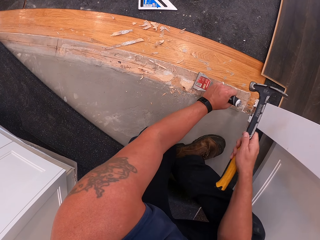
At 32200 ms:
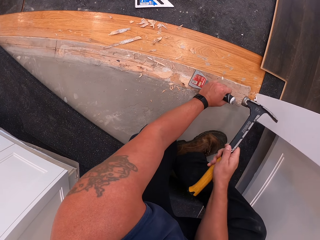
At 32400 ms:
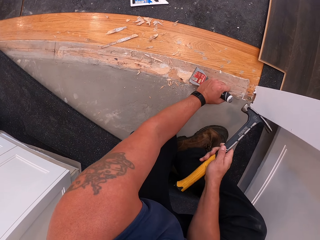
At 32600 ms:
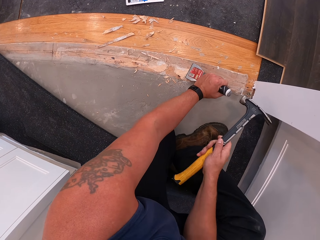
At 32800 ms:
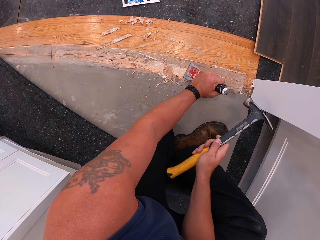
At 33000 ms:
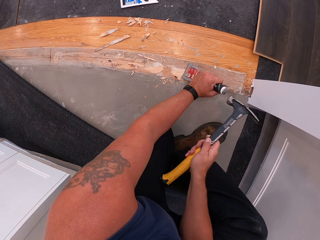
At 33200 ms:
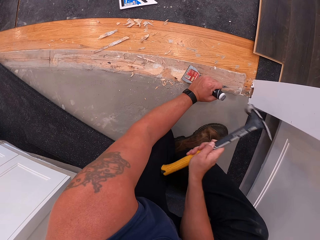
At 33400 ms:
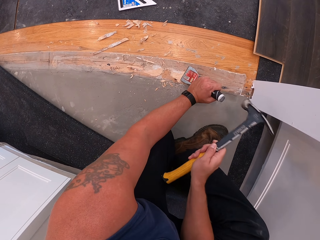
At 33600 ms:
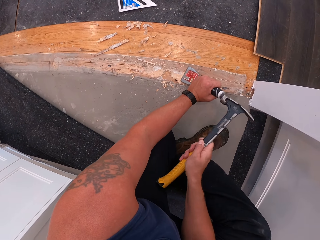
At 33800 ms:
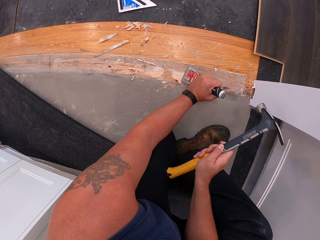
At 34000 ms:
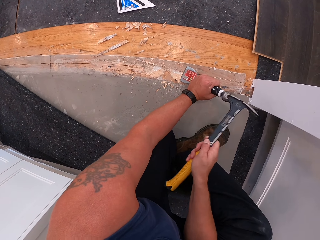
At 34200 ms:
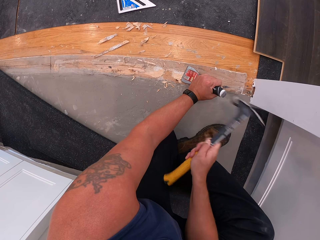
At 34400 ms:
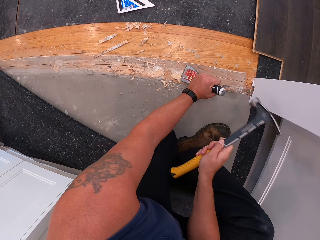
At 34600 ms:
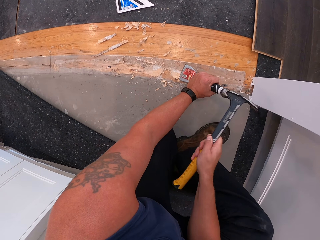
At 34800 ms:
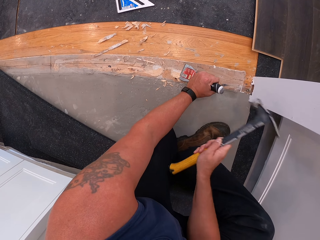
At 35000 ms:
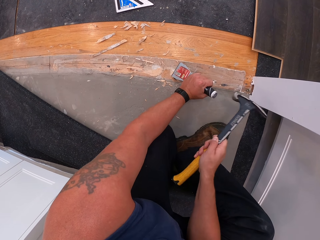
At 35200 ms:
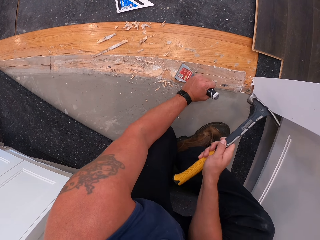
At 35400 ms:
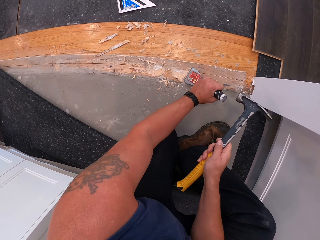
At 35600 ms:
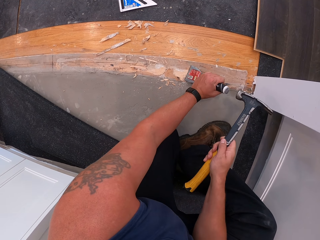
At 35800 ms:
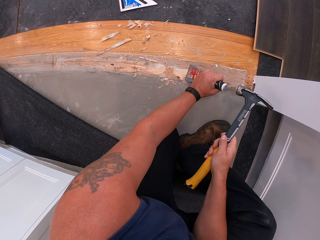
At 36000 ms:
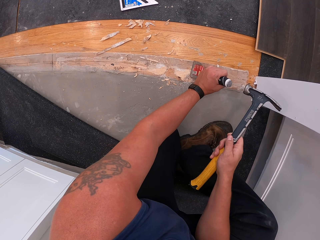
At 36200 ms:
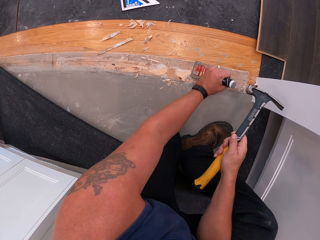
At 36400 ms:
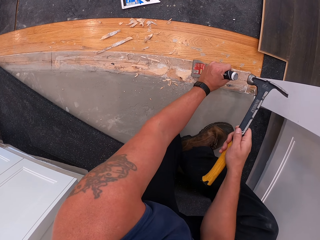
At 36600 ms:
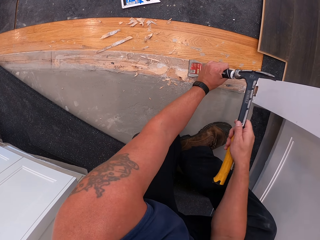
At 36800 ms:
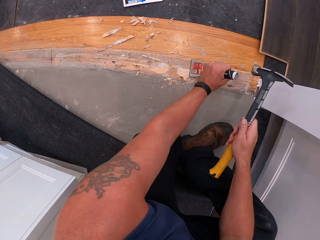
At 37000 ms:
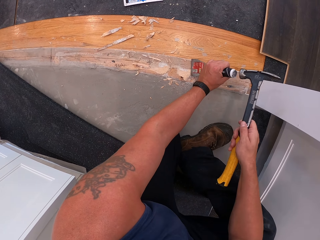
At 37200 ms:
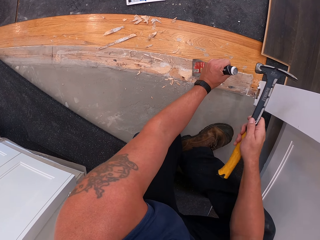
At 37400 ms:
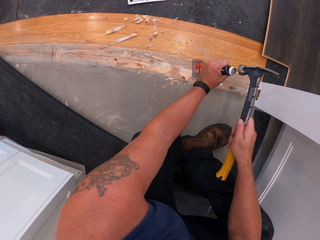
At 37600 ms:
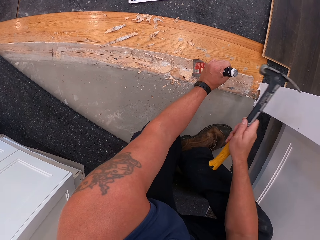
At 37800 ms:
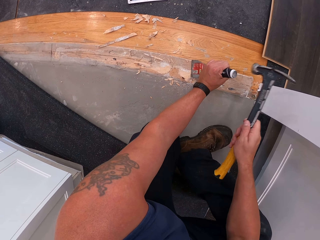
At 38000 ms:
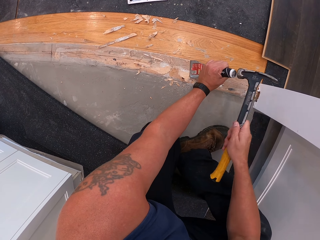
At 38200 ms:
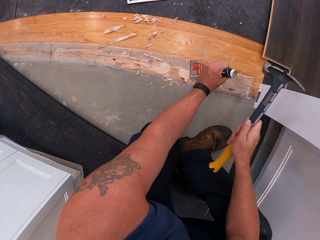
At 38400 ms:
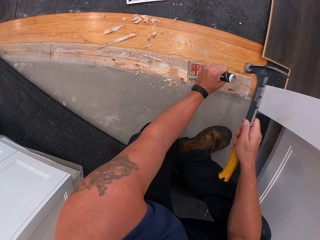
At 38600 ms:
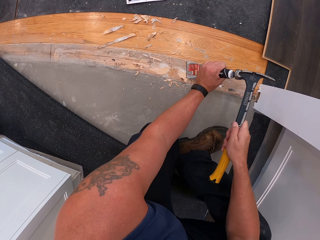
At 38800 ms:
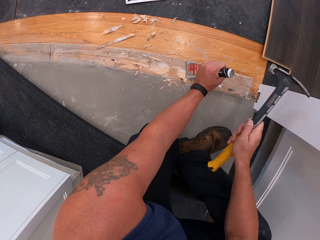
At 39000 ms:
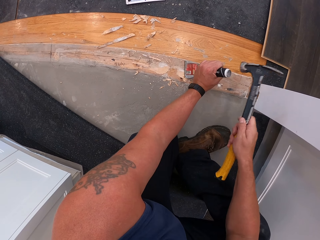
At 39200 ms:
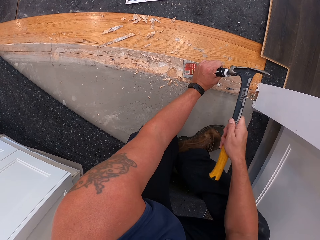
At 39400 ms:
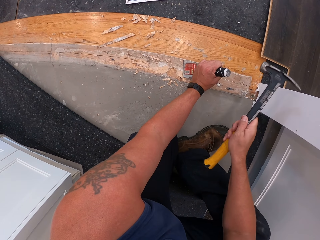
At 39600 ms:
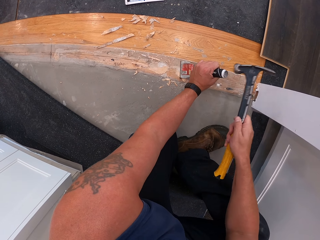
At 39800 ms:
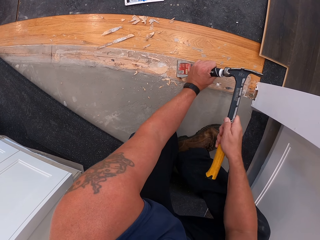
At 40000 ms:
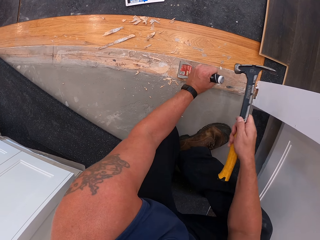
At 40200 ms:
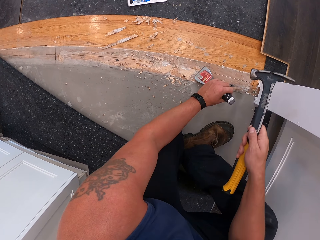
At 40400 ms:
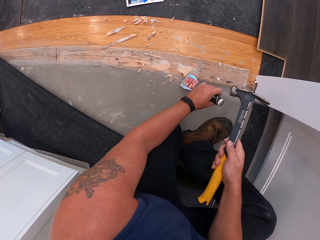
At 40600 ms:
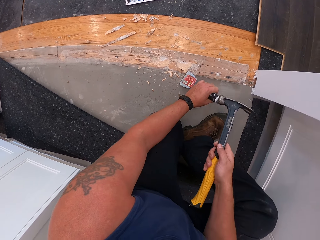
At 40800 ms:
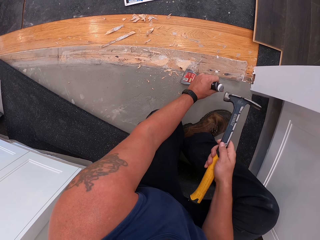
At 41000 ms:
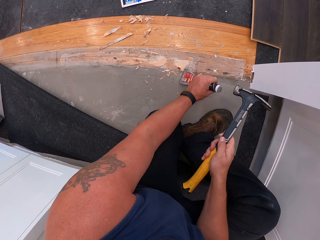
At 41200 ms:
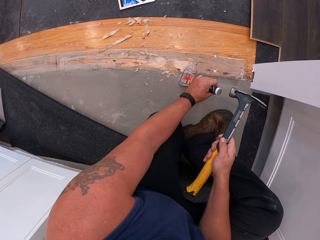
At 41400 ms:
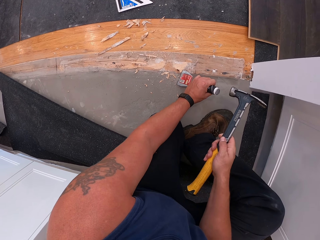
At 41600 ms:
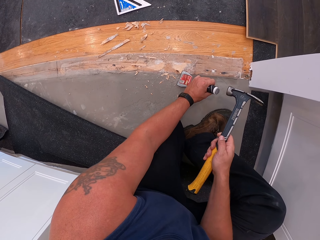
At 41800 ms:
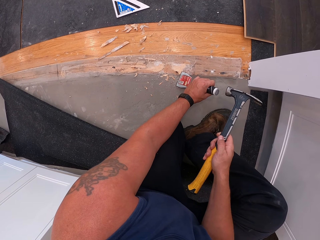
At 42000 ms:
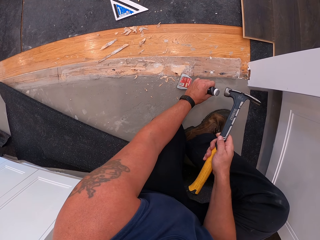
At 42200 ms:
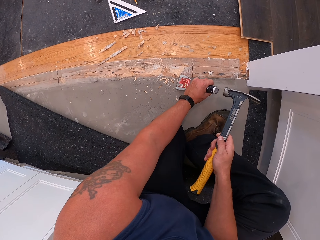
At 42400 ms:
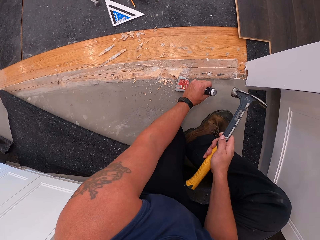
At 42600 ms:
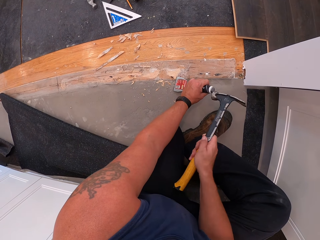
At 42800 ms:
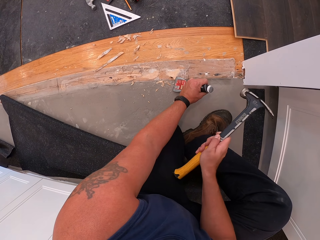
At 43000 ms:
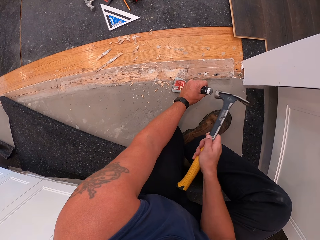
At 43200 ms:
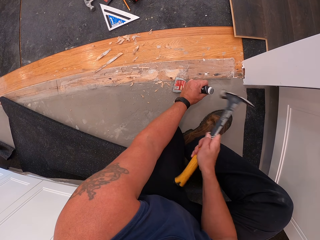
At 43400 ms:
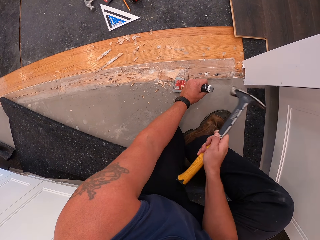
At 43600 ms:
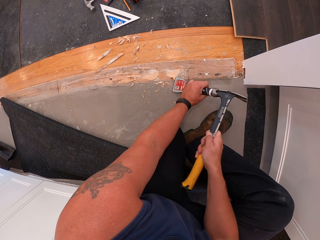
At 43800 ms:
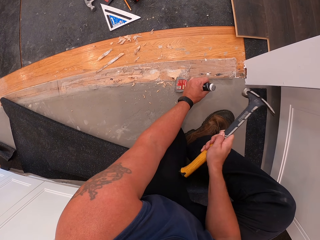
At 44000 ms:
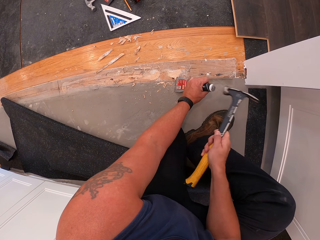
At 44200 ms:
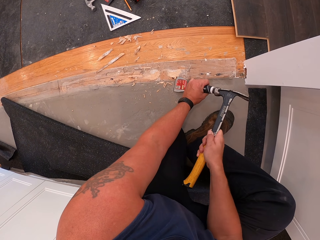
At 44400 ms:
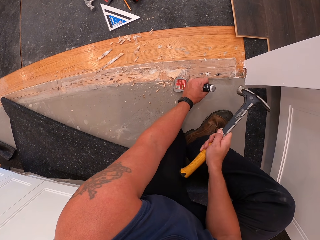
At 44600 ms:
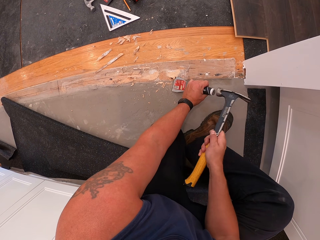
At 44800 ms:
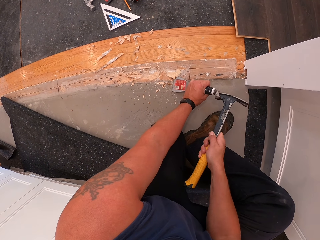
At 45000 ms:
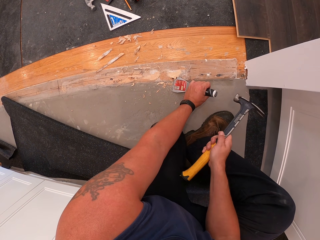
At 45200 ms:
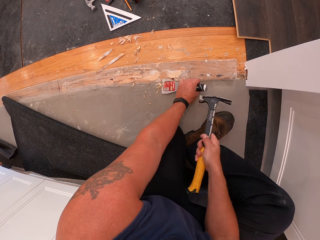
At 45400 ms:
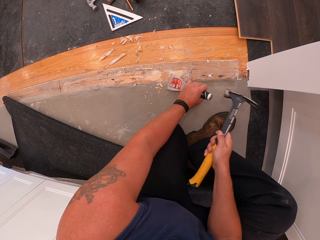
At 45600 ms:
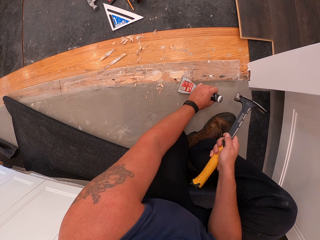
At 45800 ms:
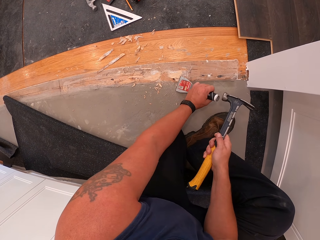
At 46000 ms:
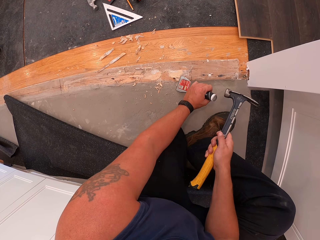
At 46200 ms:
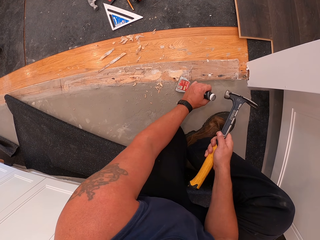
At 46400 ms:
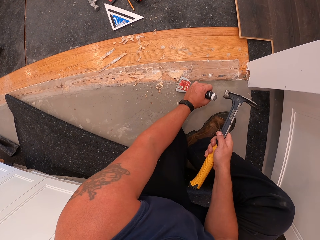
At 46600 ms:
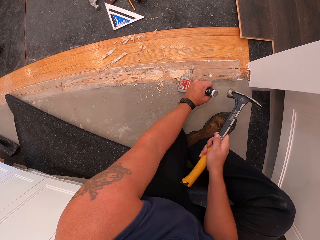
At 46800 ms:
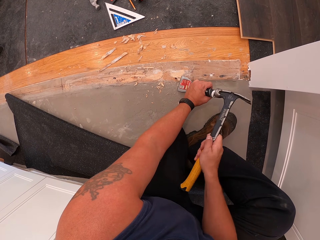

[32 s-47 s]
The camera wearer moves the putty knife. They hit the putty knife with the hammer. They move the putty knife. They hit the putty knife with the hammer.

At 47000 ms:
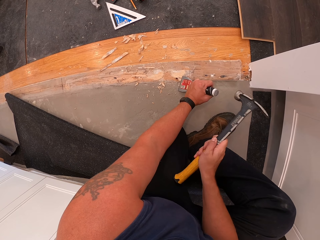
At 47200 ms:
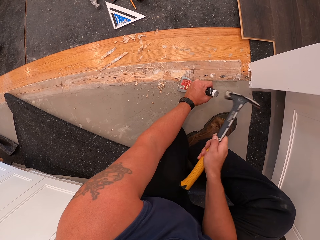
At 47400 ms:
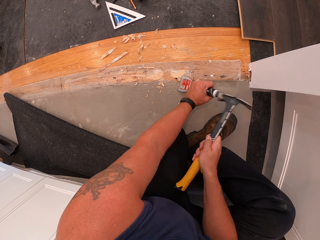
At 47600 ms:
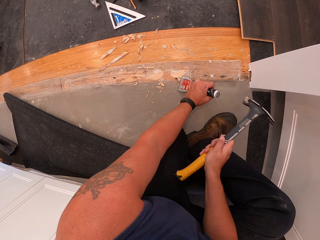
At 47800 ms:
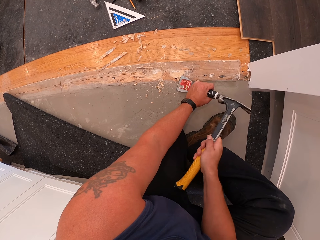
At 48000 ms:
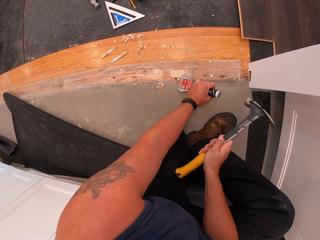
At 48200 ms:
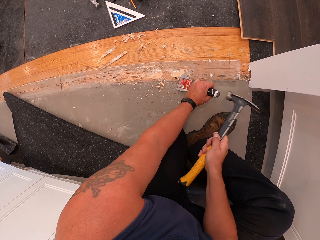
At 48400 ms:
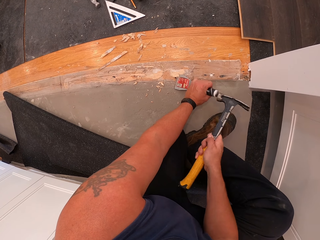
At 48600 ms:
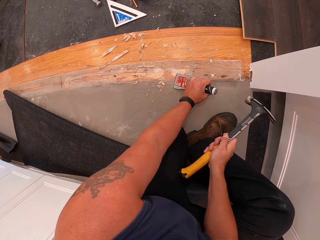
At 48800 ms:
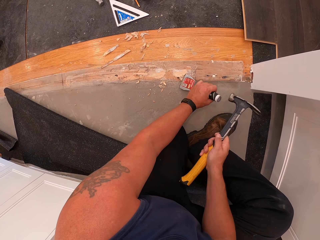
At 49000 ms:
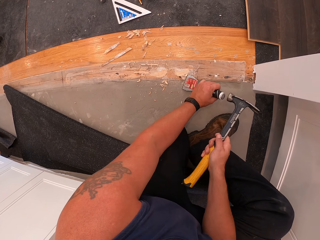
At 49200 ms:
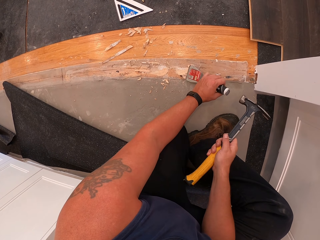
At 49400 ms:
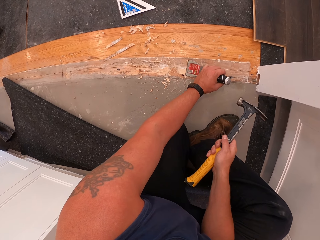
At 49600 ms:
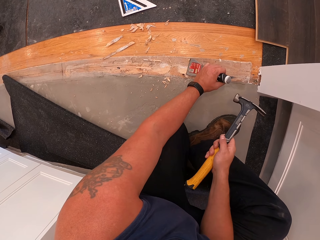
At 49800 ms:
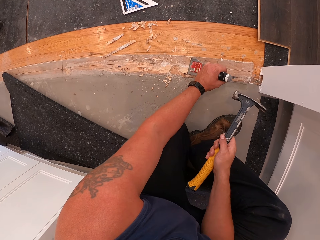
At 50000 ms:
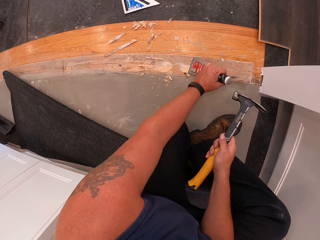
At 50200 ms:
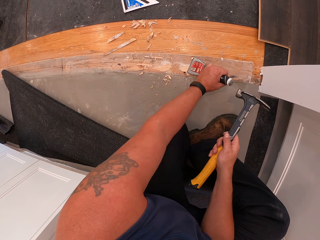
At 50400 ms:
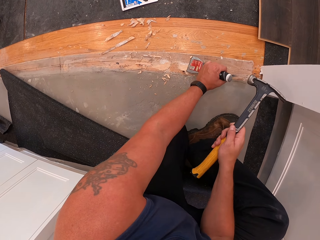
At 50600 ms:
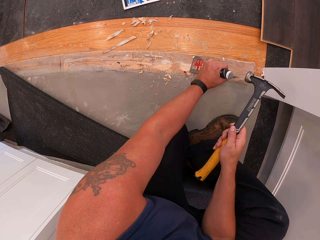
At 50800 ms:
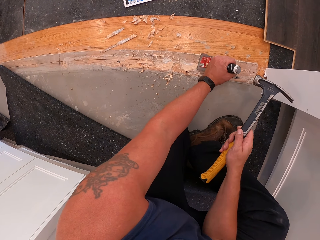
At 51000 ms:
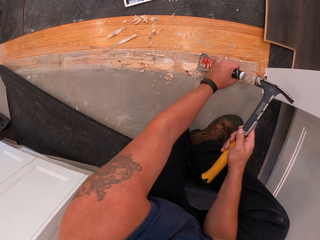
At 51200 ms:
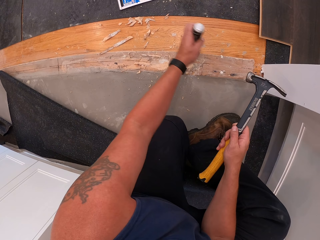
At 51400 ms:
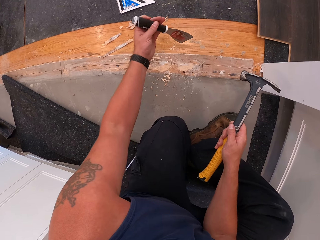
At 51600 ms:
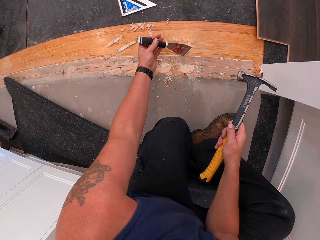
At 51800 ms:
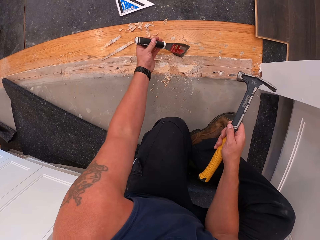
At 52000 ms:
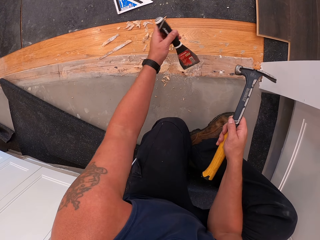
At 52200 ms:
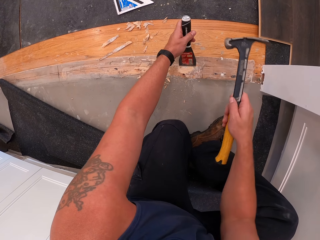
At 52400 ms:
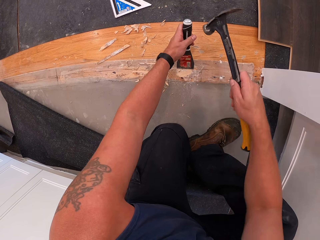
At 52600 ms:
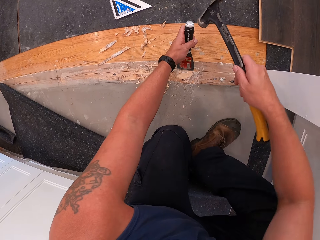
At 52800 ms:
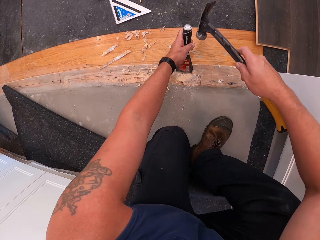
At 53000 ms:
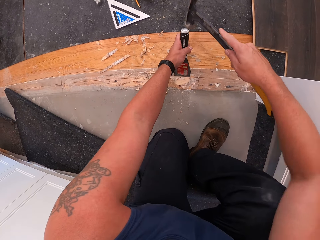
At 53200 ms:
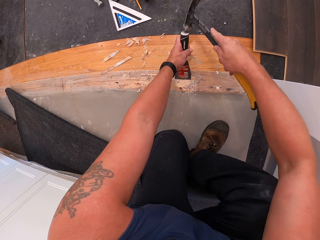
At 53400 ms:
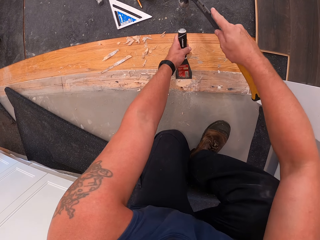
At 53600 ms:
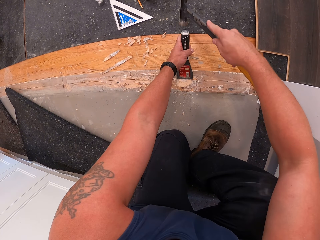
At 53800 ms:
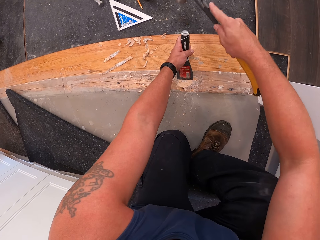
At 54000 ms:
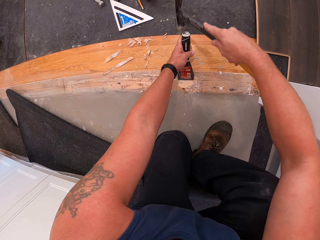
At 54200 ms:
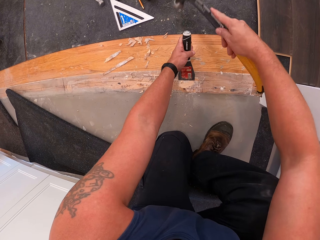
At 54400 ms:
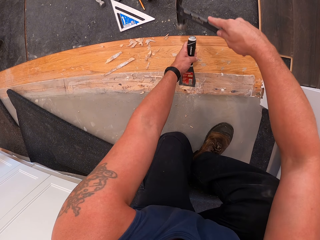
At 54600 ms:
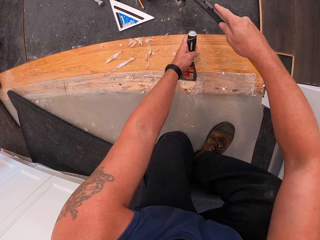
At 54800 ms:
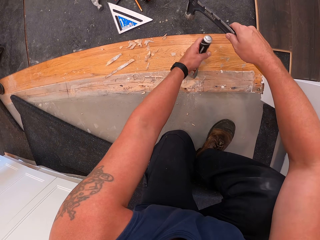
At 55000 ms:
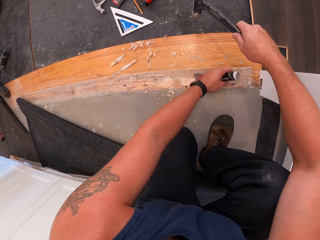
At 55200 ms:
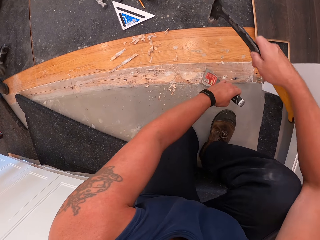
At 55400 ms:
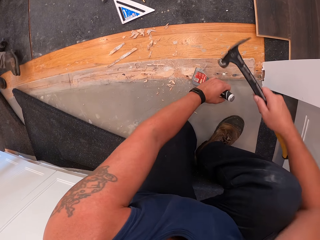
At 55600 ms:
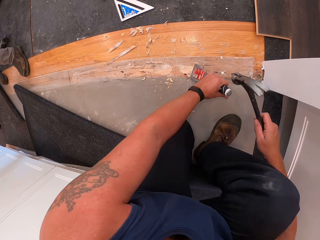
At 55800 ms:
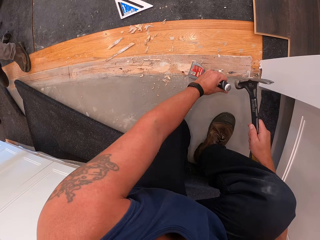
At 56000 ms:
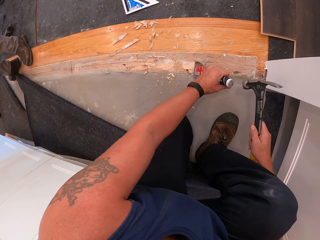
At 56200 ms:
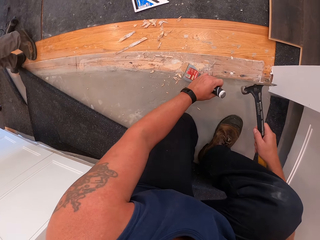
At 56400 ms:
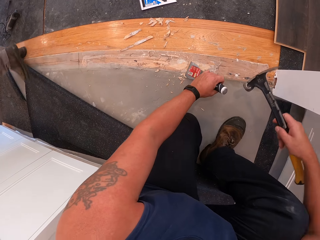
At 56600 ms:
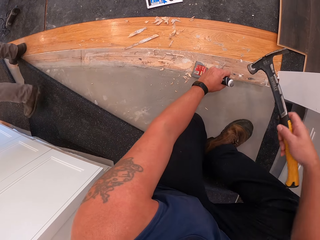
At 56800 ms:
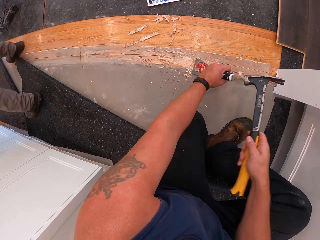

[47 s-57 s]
The camera wearer moves the putty knife. They hit the putty knife with the hammer. They move the putty knife. A man walks around the room.
